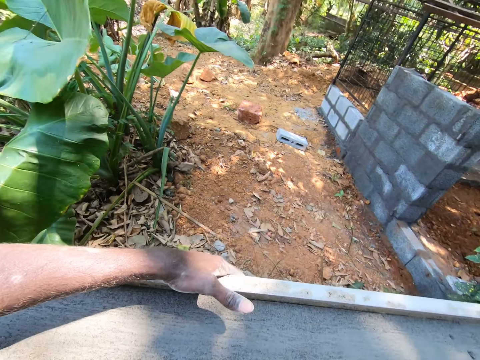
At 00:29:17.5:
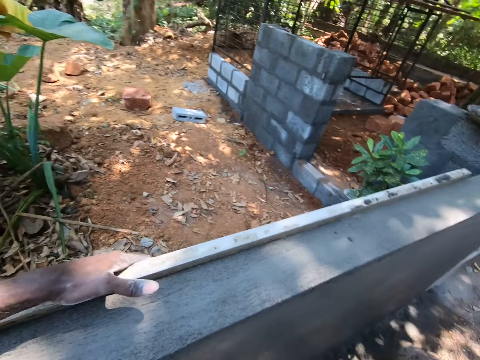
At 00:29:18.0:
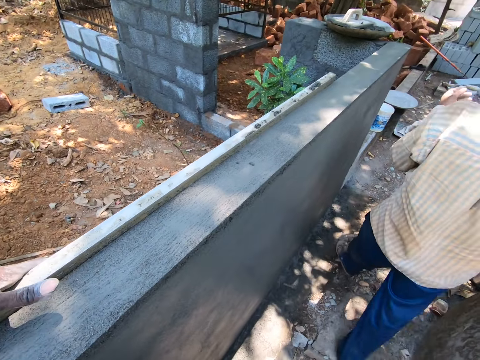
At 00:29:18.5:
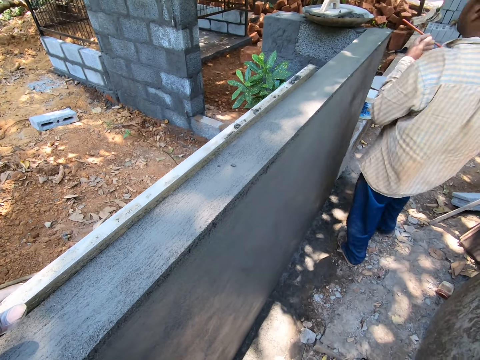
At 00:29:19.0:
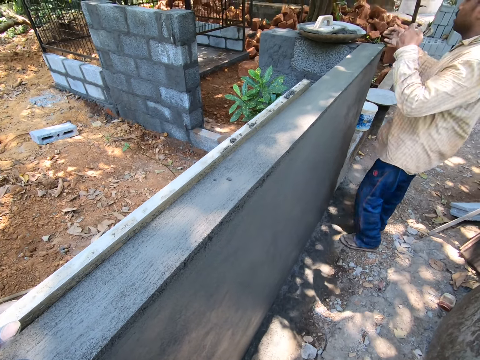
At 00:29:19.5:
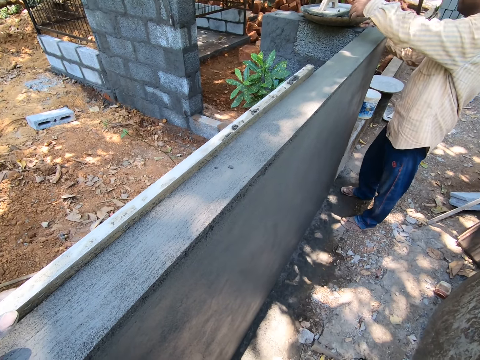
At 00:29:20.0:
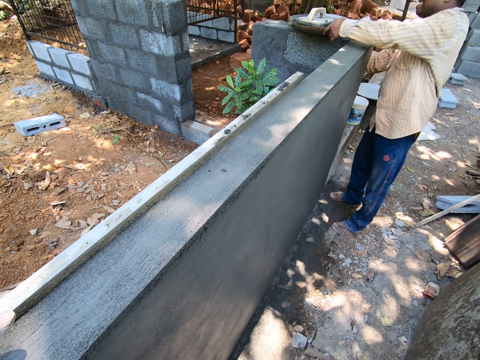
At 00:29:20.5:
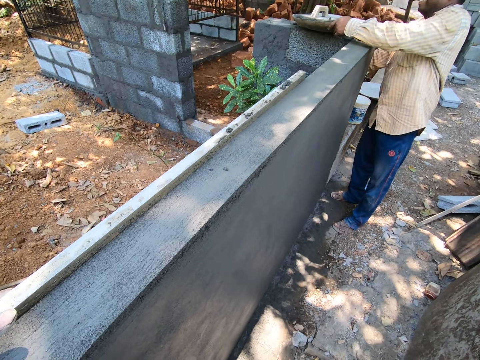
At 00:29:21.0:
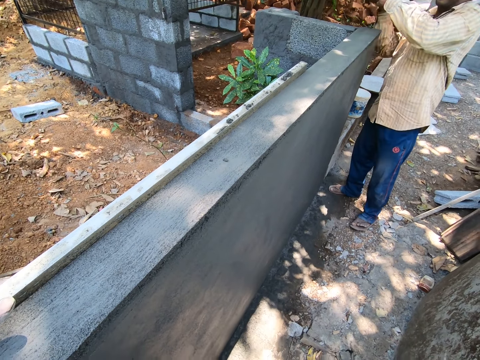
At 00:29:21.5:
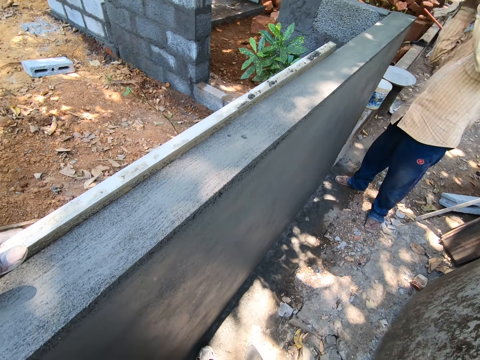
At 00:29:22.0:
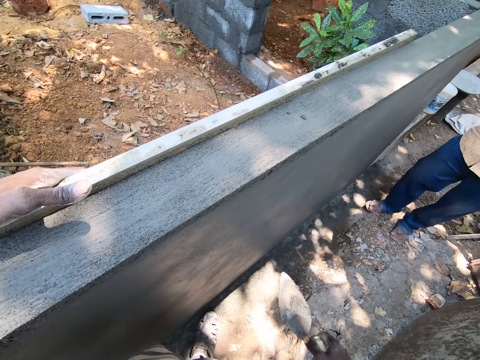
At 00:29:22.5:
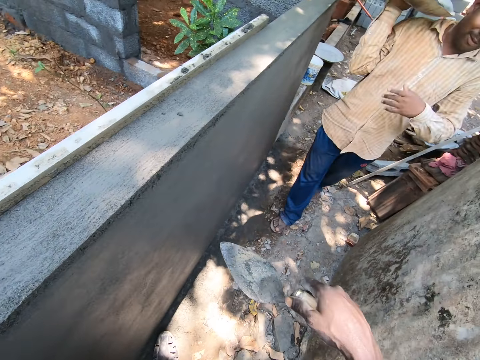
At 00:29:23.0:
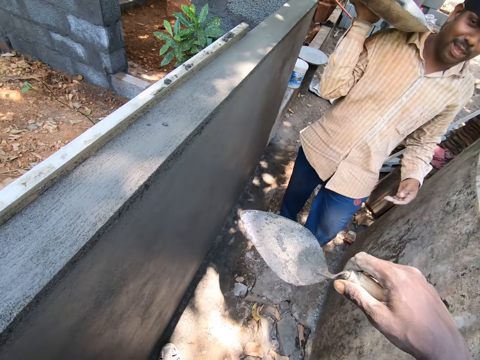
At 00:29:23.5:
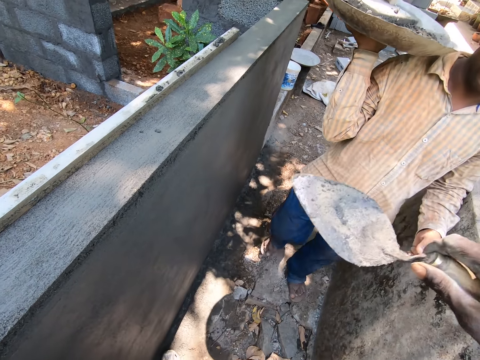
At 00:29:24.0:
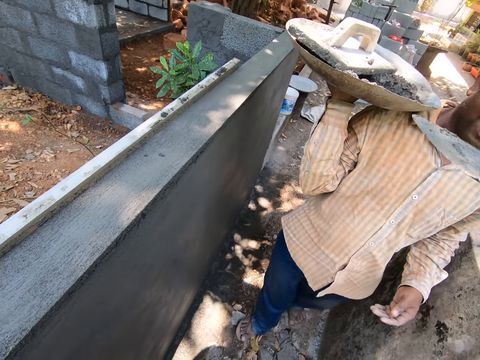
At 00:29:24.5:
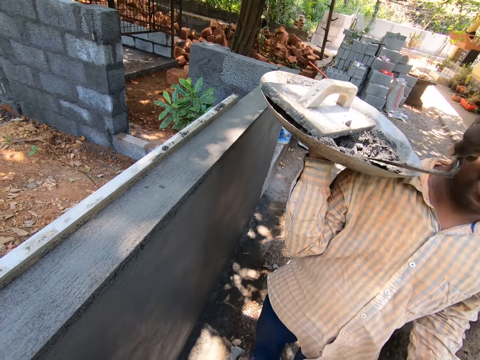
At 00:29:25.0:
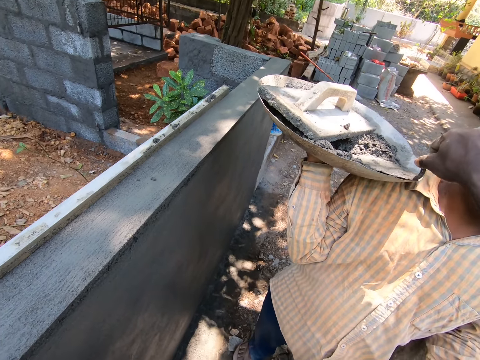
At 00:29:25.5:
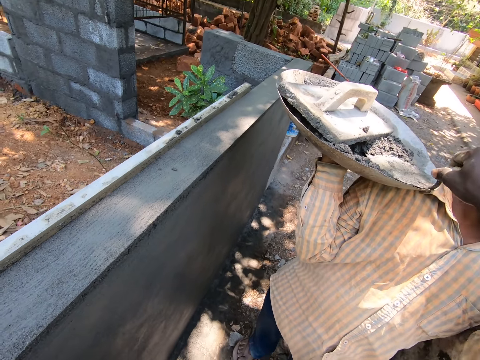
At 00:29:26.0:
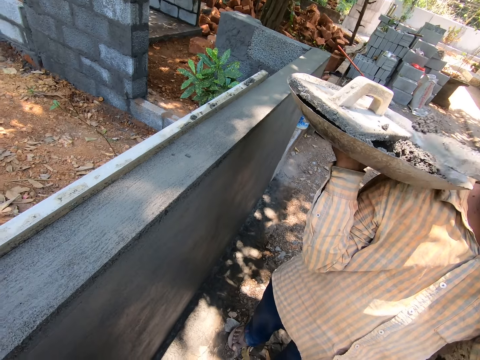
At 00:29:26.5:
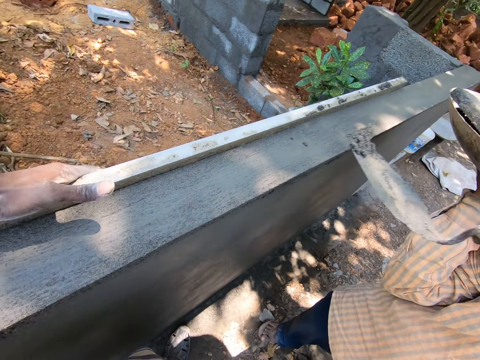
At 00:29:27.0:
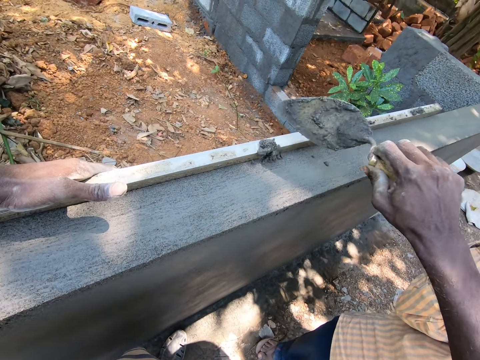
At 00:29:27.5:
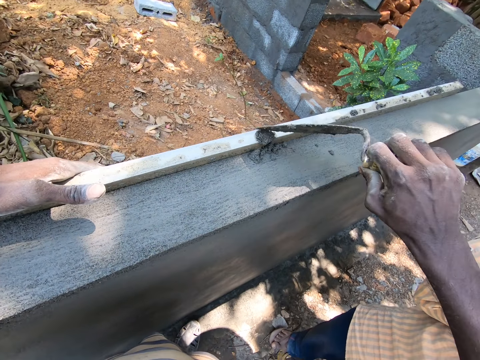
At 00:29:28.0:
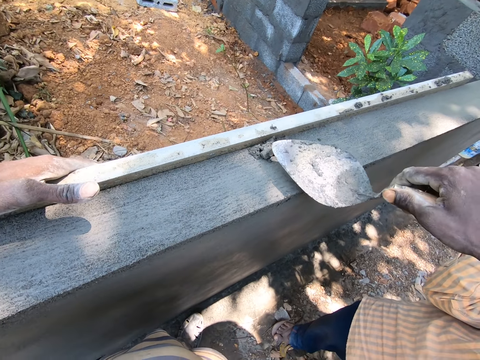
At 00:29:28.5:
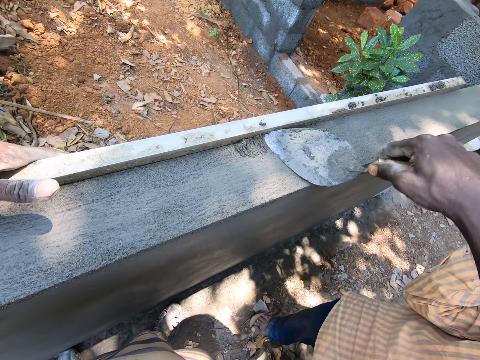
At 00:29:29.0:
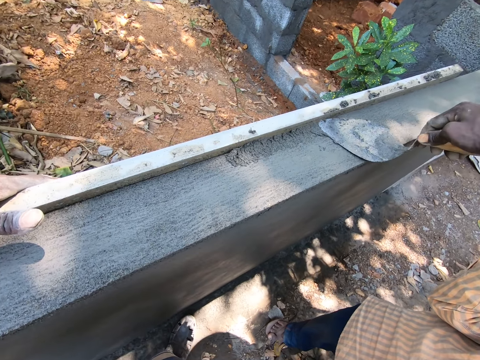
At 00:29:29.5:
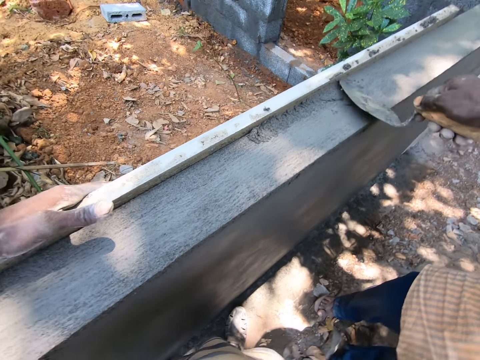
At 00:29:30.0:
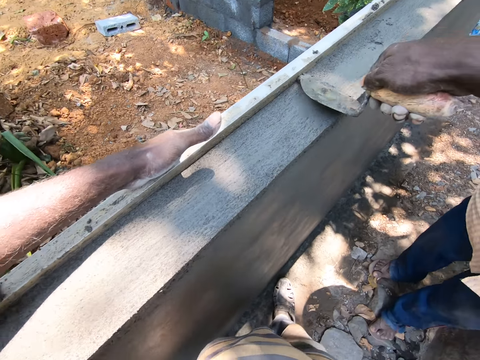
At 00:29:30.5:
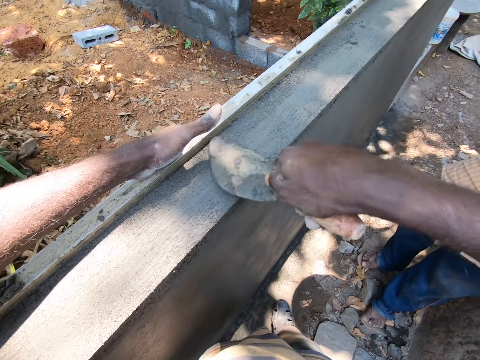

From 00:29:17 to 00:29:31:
The camera wearer spits the saliva. They interact with a man. The man picks the basin or tray from the wall. The man walks in the construction site. The camera wearer interacts with the man. They scoop the concrete from the tray with the trowel. They pour the concrete on the wall with the trowel. They spread the concrete with the trowel.

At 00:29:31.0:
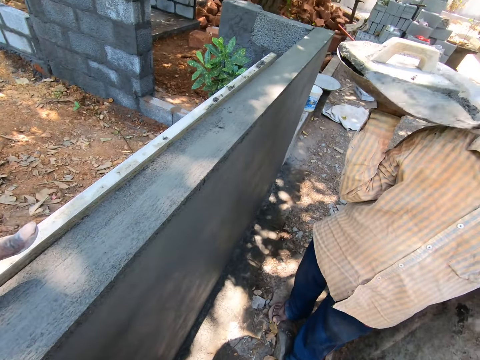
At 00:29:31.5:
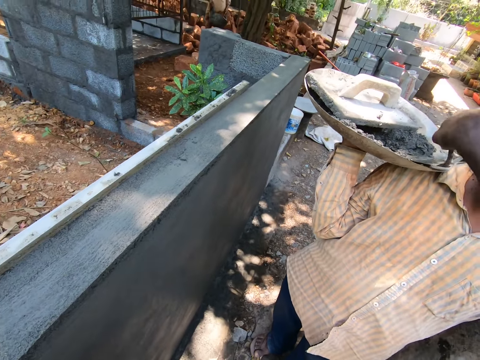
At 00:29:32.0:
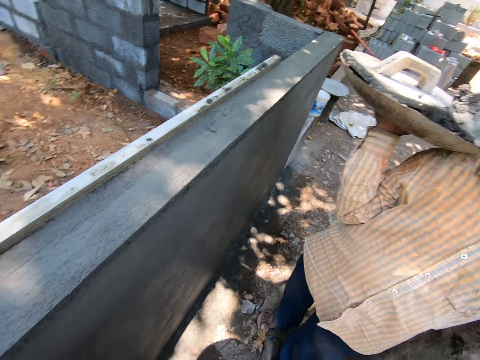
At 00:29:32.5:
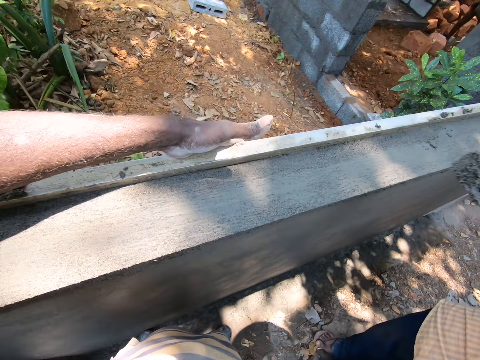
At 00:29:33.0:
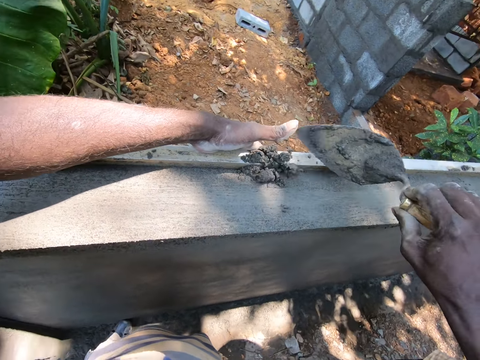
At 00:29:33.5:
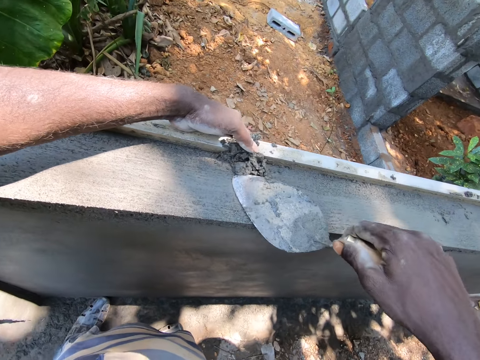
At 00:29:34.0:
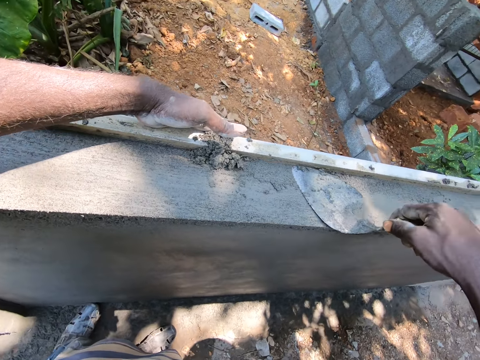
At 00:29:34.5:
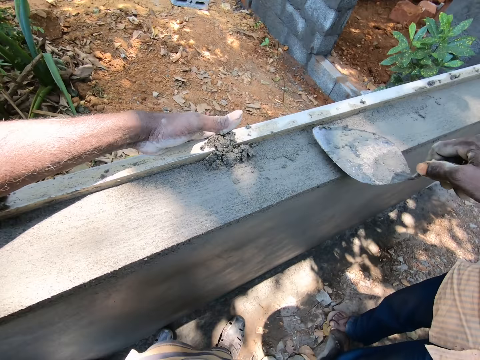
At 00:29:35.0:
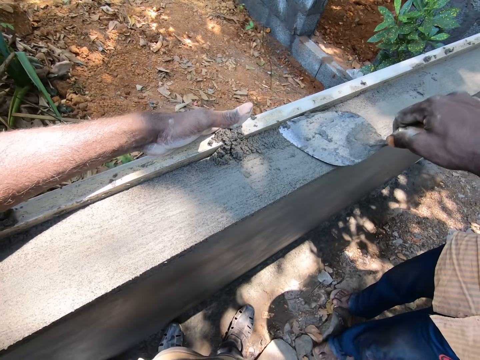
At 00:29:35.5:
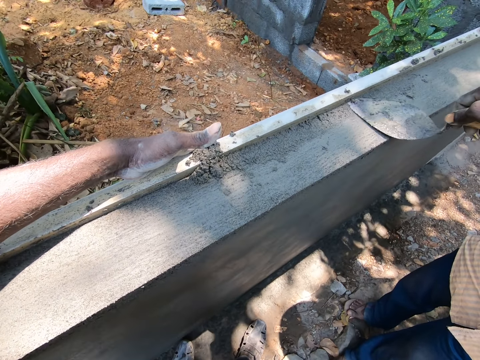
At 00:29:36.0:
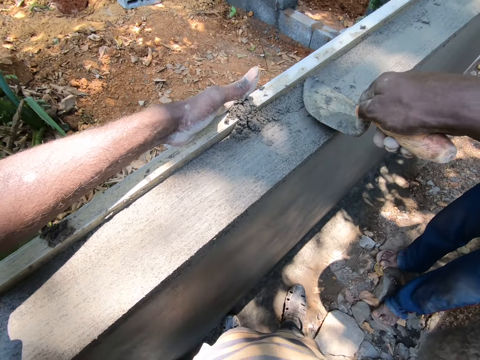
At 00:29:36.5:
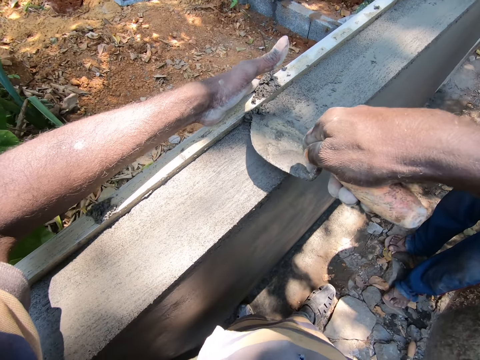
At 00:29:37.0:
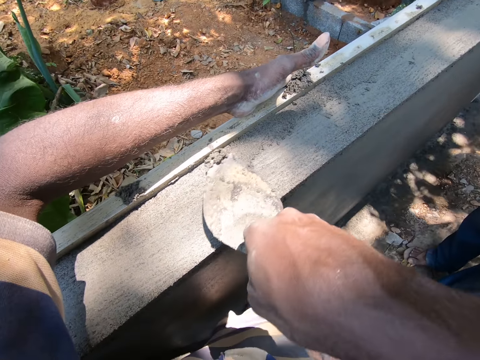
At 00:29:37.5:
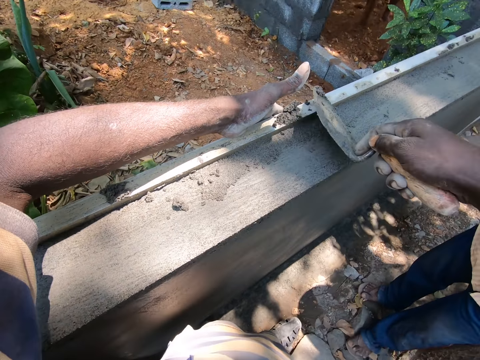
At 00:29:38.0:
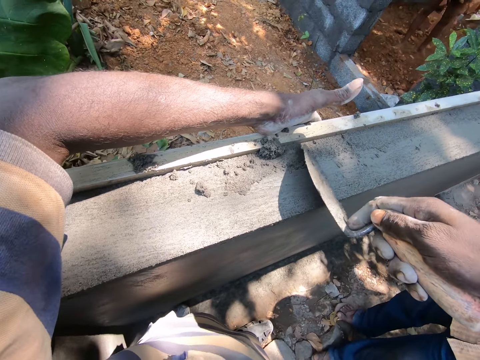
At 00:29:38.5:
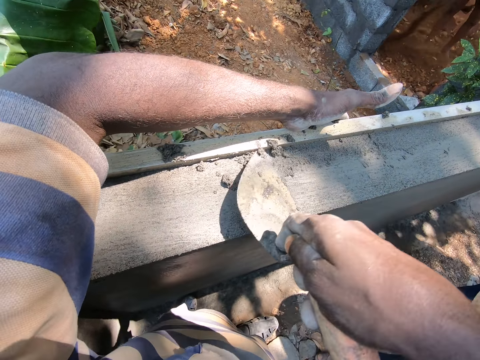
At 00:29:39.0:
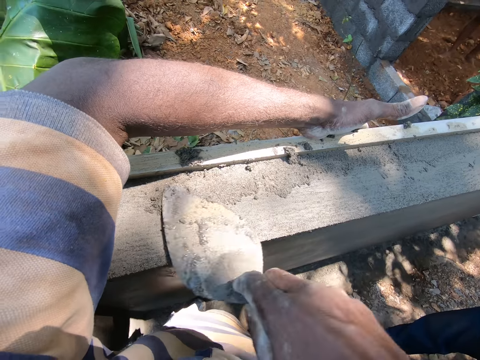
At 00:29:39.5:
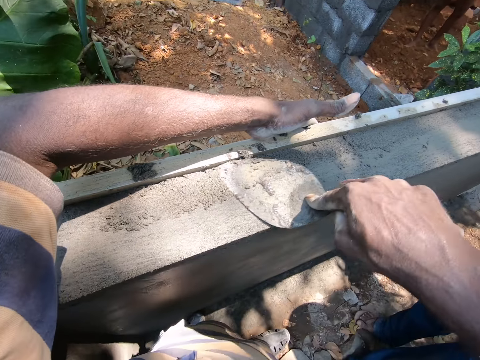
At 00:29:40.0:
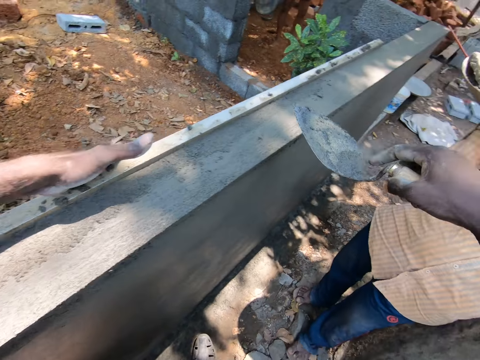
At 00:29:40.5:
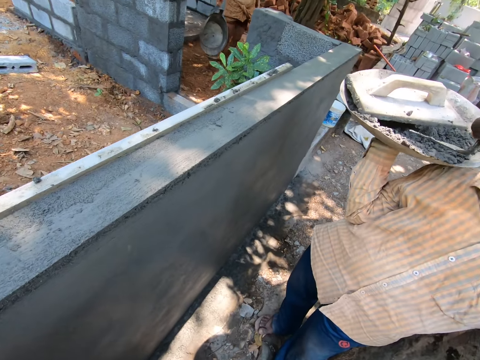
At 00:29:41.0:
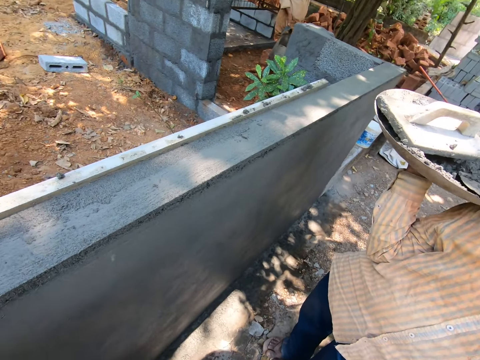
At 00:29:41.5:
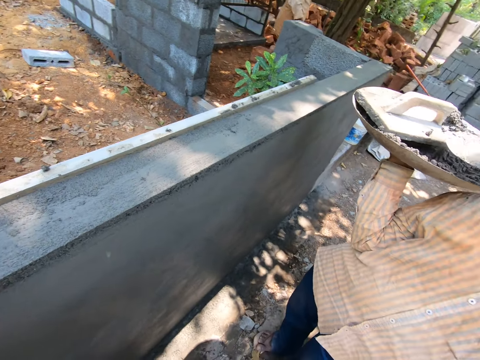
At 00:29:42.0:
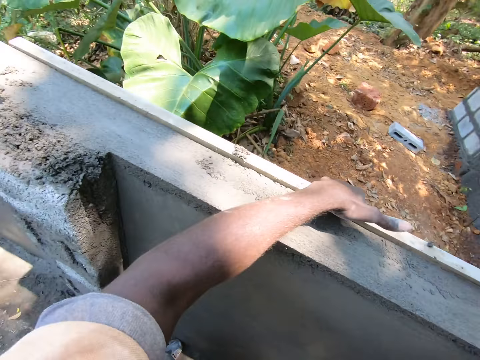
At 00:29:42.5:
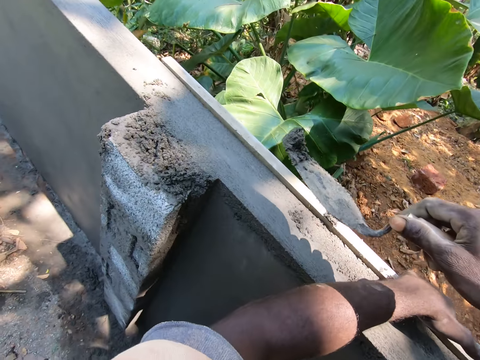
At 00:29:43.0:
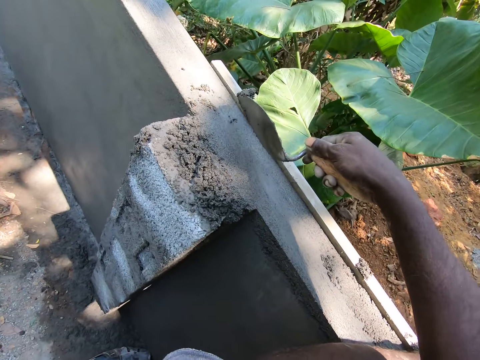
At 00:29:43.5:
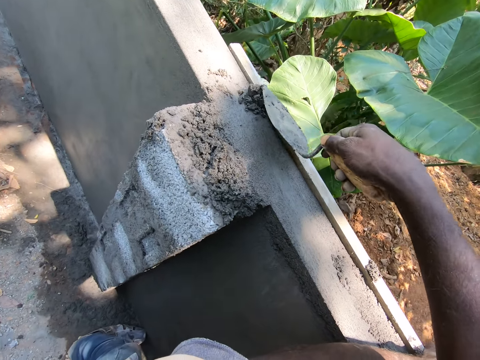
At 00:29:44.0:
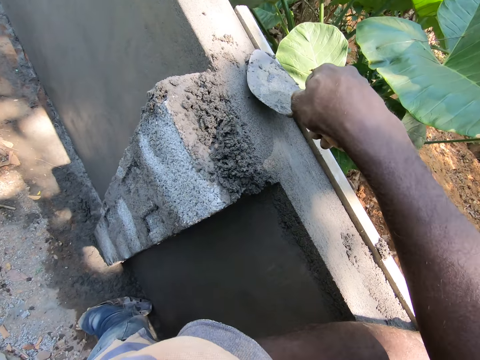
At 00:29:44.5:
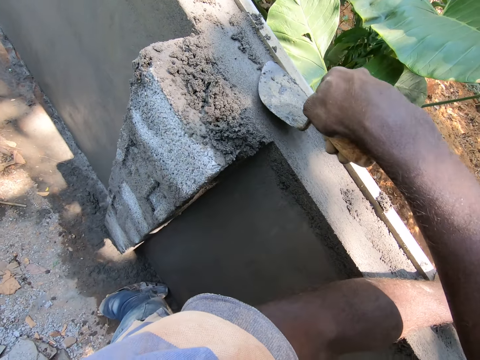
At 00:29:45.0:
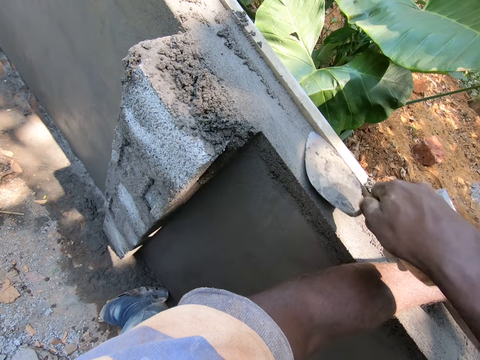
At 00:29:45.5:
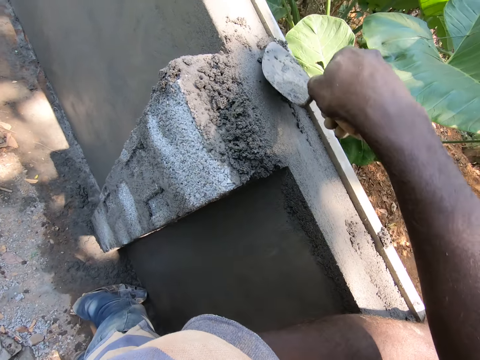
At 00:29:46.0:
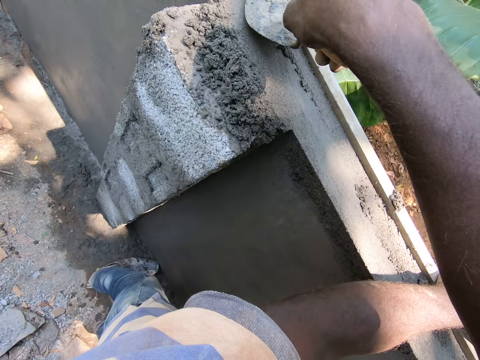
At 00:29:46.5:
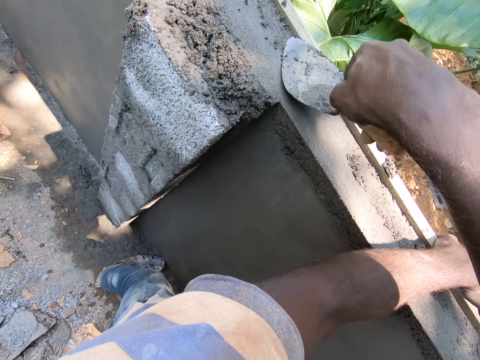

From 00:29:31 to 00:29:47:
The camera wearer scoops the concrete with the trowel from the tray. They pour the concrete on the wall with the trowel. They spread the concrete with the trowel. They scoop the concrete with the trowel from the tray. They pour the concrete on the wall with the trowel. They spread the concrete with the trowel.
